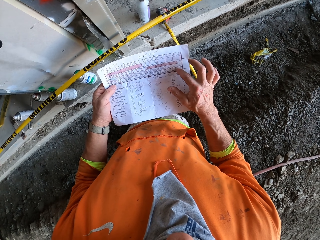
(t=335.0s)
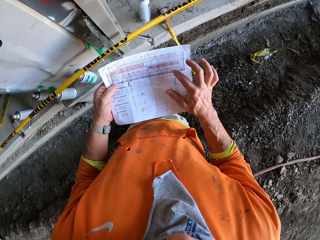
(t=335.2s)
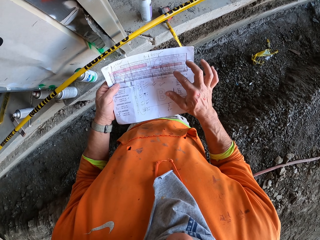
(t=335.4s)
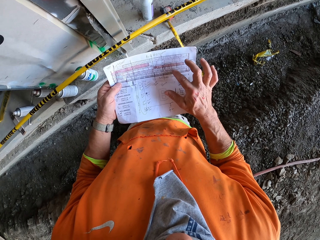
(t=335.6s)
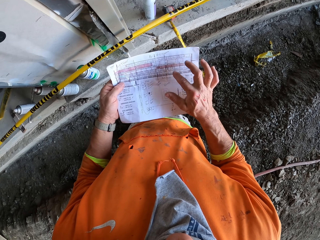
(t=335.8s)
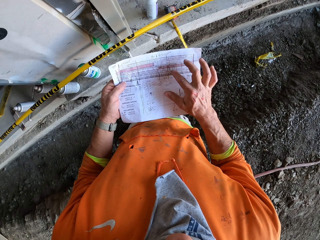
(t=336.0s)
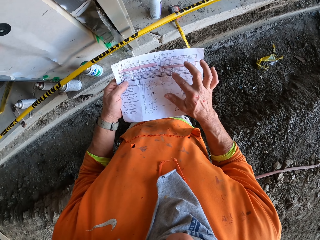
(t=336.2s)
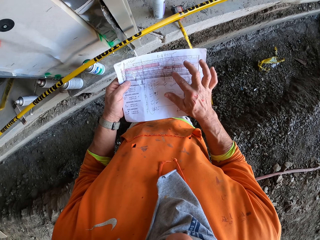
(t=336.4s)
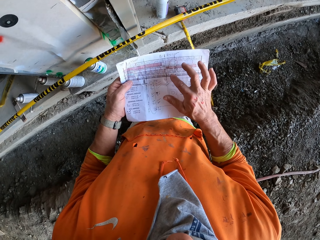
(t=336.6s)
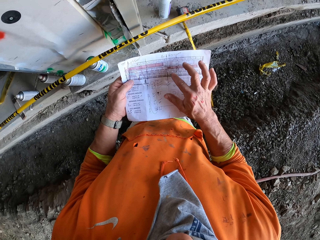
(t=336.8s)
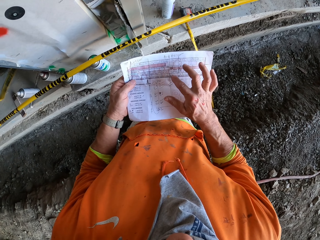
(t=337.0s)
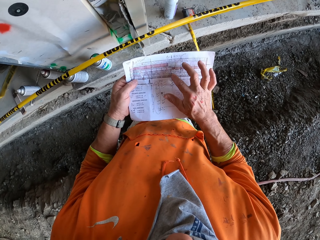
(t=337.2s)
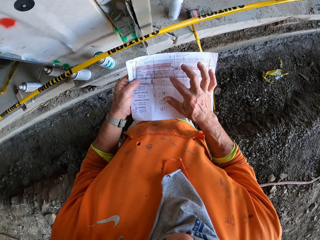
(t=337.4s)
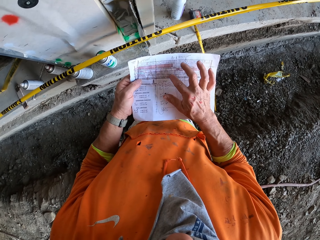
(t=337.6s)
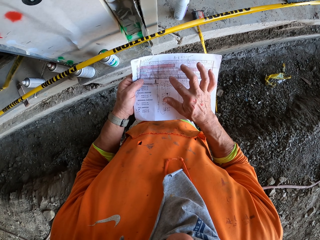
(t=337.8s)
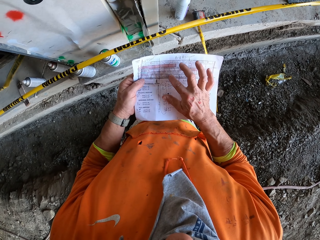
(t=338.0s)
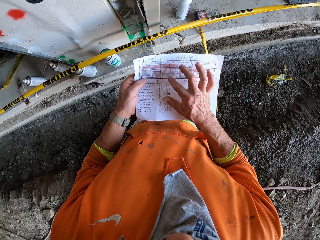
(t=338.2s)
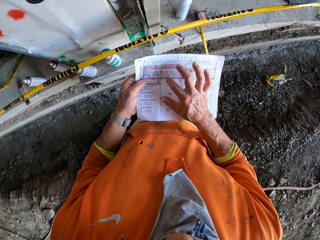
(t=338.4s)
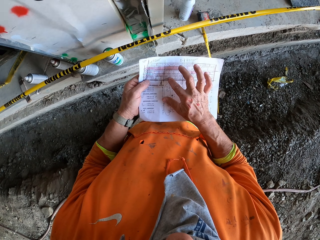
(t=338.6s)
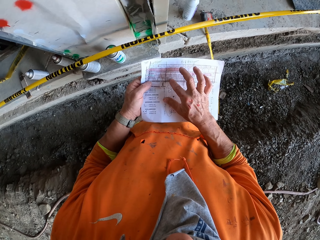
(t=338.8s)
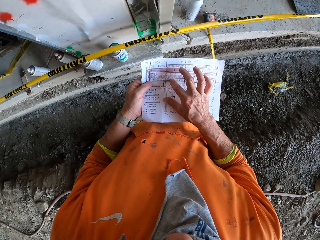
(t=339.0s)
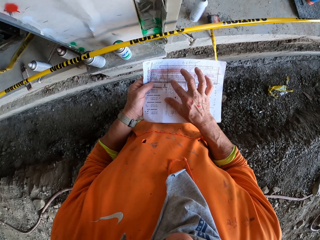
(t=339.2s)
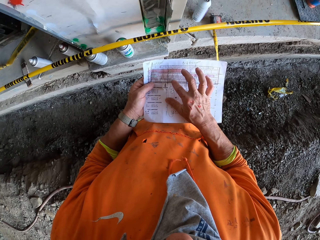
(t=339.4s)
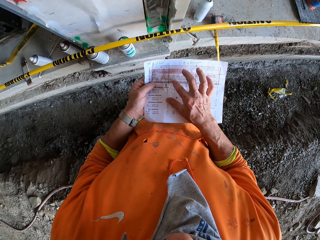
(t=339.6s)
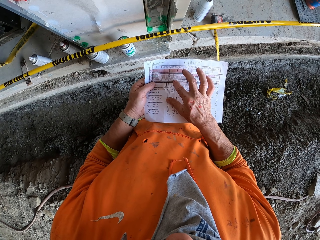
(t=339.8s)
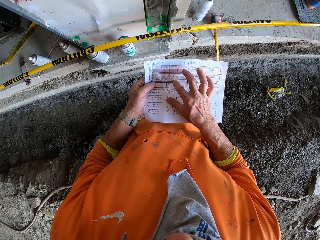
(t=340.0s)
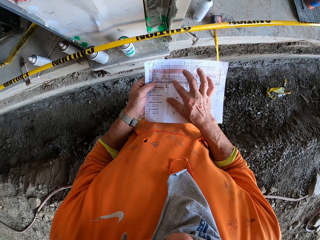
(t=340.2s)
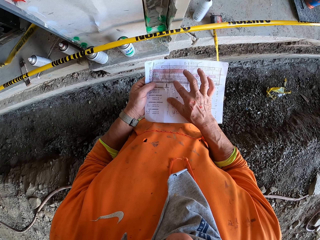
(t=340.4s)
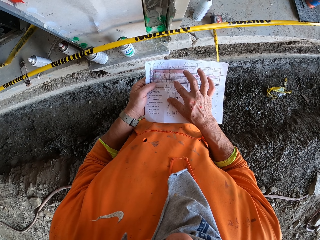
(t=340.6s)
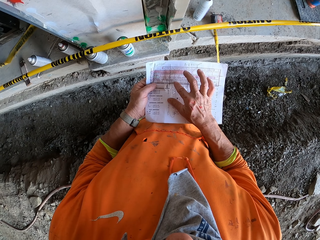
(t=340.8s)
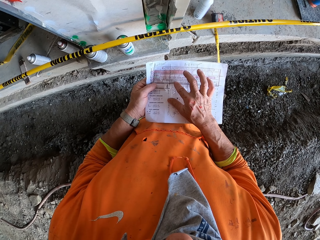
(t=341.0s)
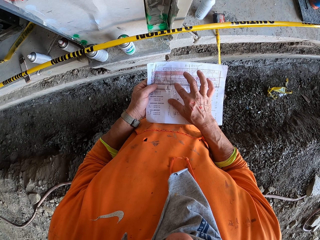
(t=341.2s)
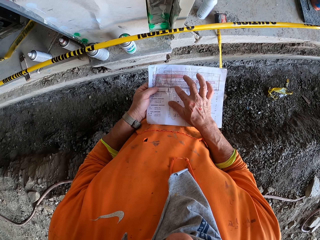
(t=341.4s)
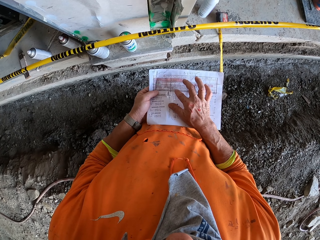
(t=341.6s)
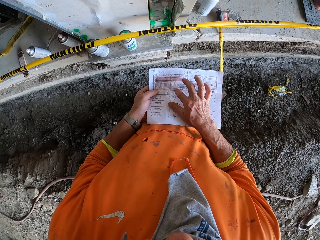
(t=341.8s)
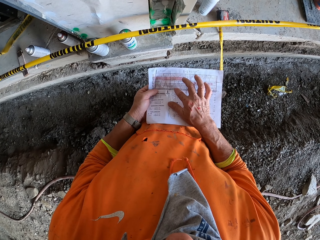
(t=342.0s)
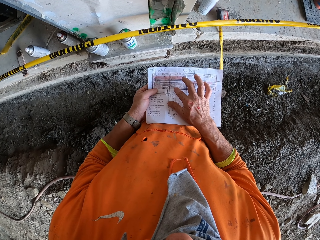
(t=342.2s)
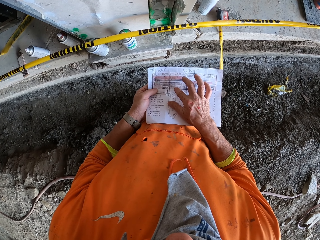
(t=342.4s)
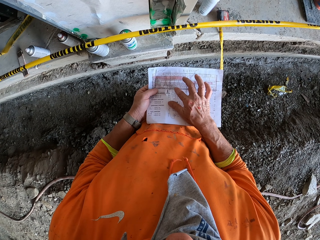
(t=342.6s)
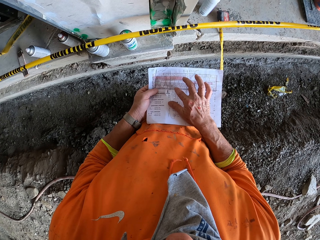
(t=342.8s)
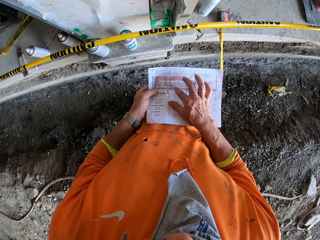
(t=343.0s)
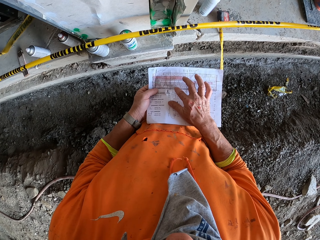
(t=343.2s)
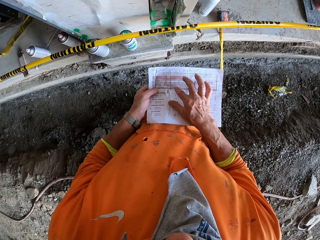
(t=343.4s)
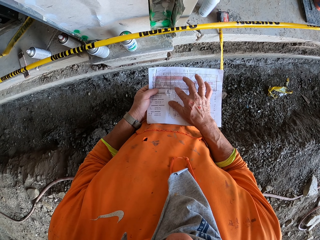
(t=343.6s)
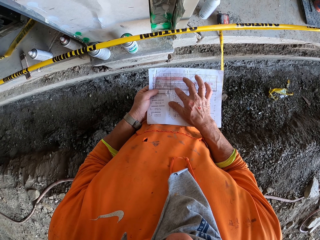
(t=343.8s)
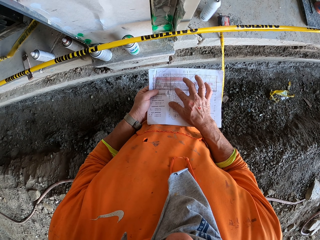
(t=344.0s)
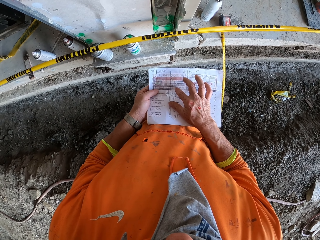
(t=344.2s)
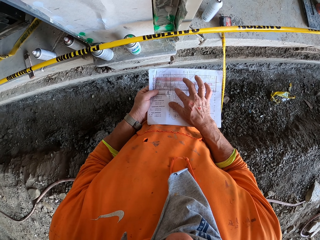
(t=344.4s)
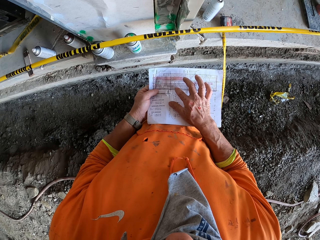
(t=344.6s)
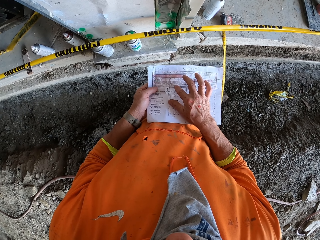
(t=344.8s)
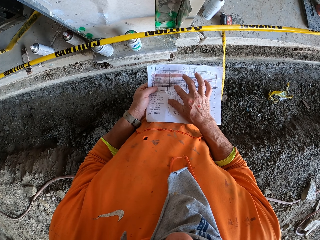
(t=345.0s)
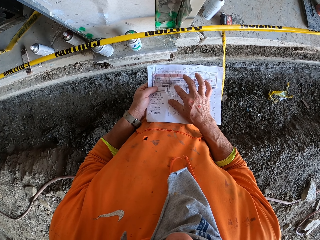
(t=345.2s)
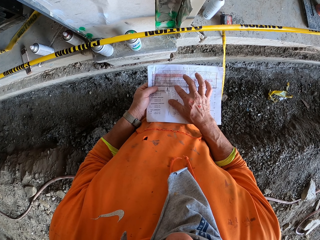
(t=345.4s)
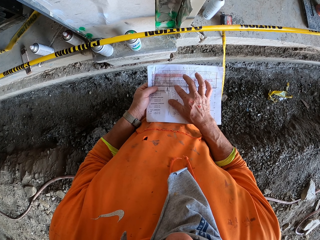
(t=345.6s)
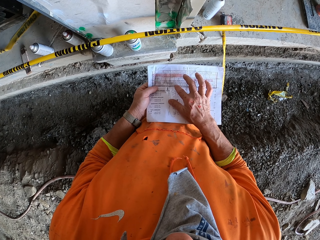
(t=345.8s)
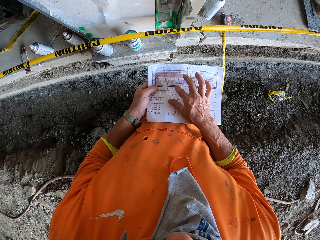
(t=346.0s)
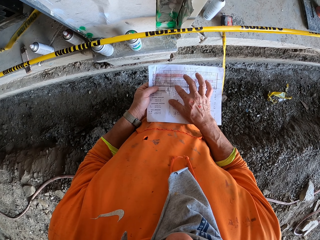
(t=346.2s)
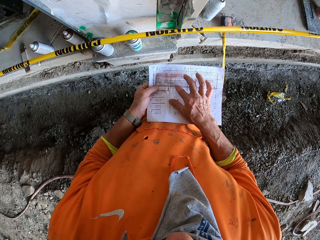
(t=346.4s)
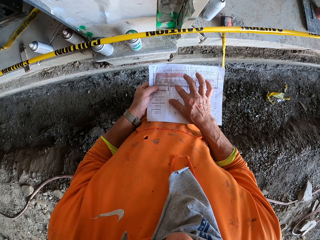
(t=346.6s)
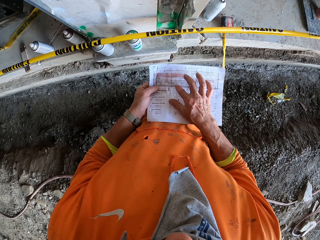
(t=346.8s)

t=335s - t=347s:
The camera wearer touches the paper with the right hand. They stare at the paper.

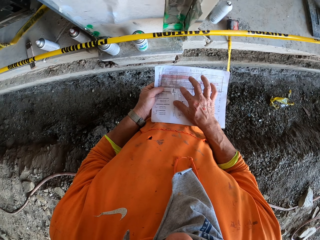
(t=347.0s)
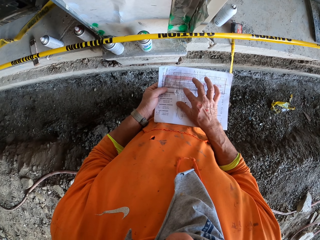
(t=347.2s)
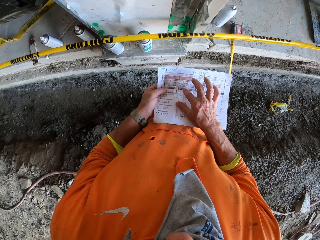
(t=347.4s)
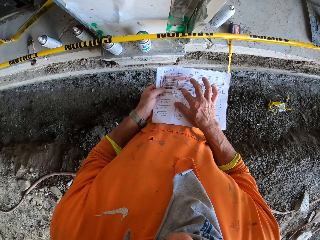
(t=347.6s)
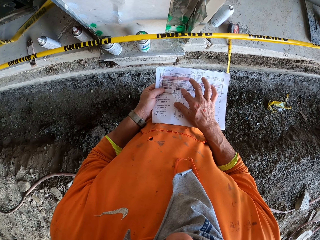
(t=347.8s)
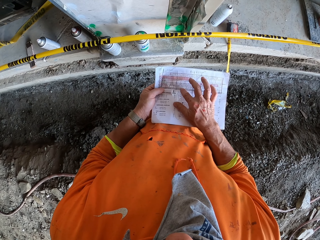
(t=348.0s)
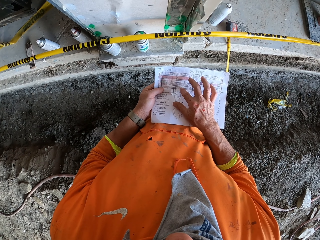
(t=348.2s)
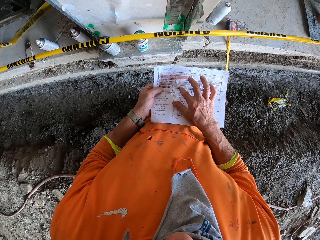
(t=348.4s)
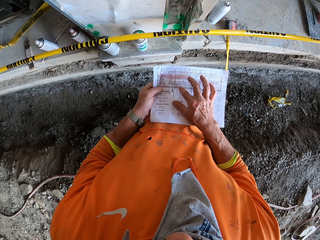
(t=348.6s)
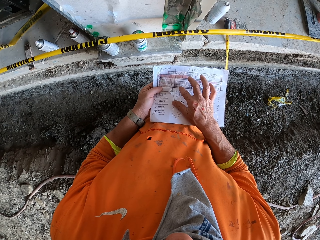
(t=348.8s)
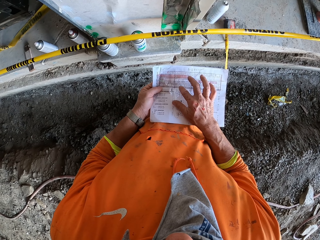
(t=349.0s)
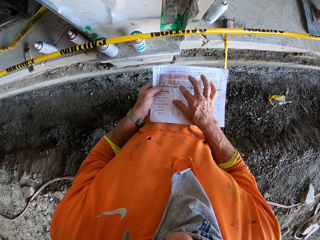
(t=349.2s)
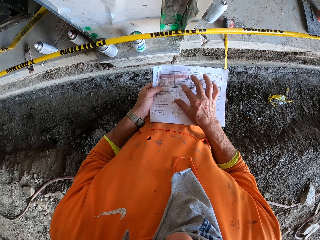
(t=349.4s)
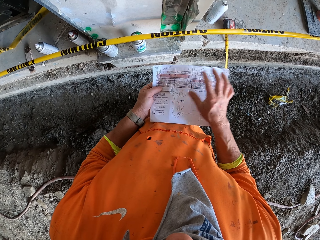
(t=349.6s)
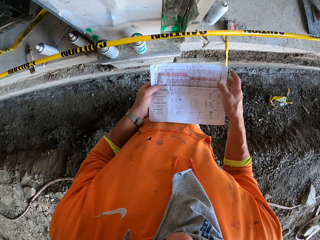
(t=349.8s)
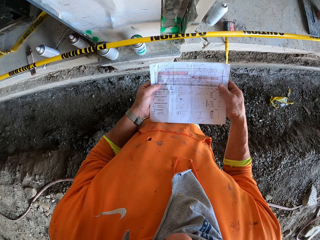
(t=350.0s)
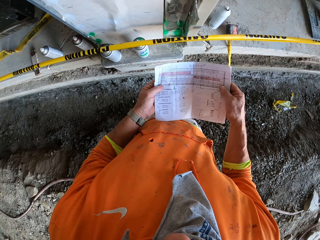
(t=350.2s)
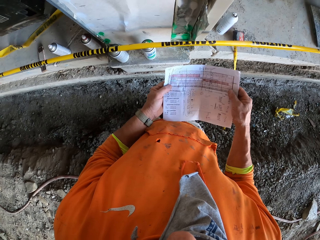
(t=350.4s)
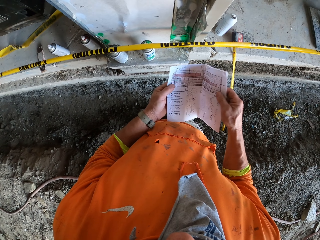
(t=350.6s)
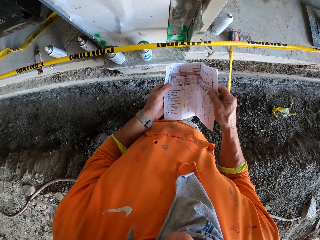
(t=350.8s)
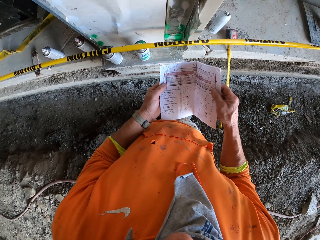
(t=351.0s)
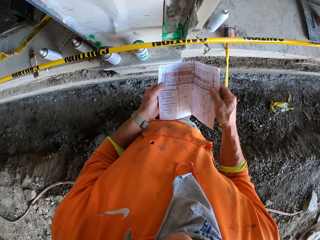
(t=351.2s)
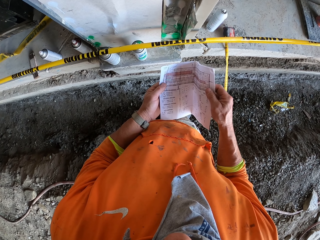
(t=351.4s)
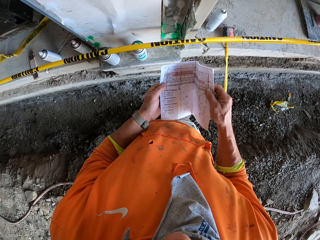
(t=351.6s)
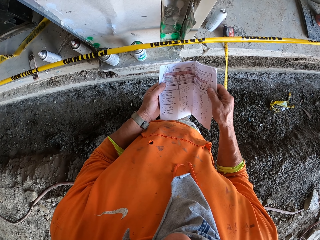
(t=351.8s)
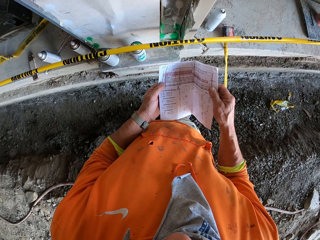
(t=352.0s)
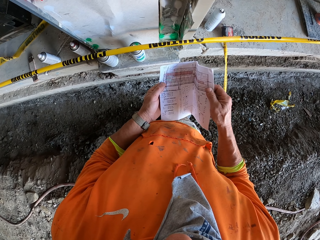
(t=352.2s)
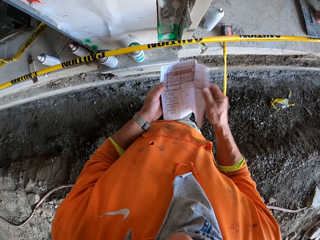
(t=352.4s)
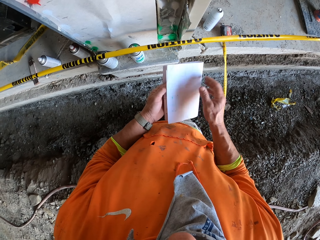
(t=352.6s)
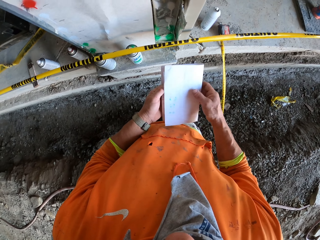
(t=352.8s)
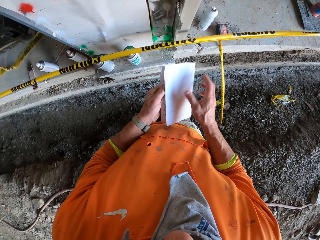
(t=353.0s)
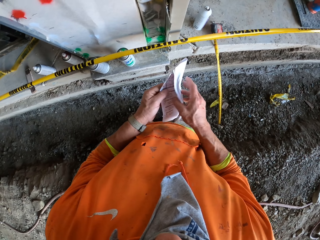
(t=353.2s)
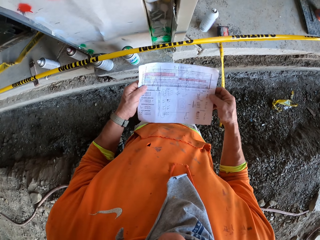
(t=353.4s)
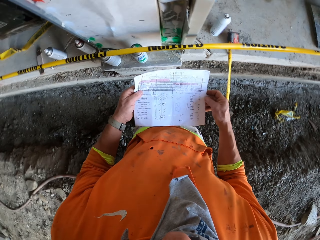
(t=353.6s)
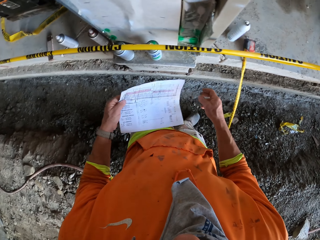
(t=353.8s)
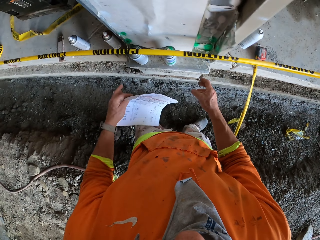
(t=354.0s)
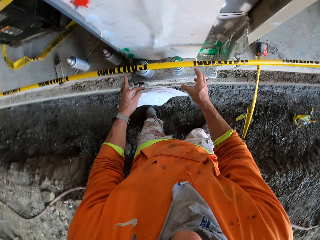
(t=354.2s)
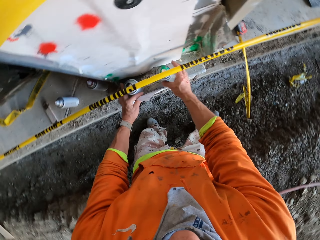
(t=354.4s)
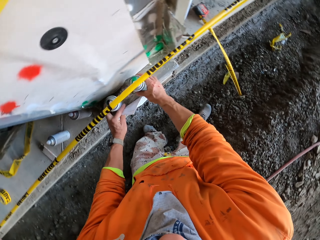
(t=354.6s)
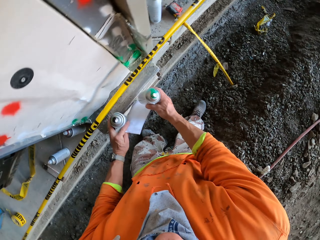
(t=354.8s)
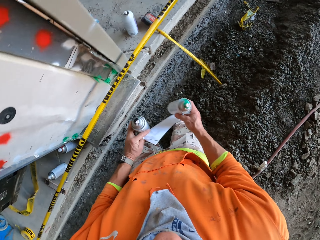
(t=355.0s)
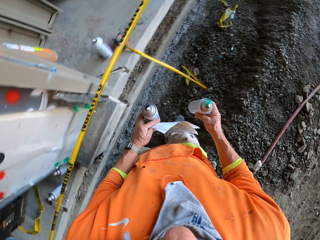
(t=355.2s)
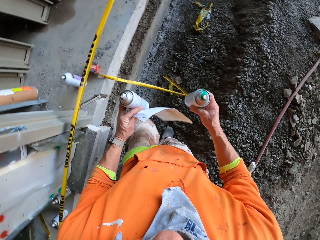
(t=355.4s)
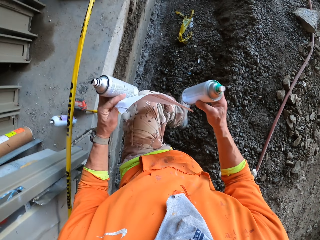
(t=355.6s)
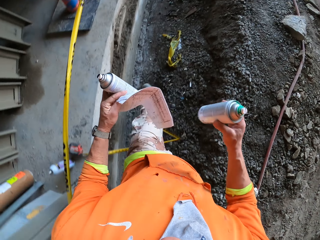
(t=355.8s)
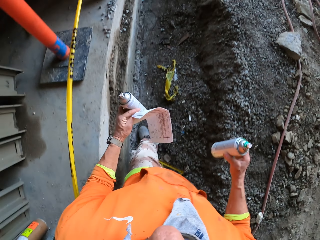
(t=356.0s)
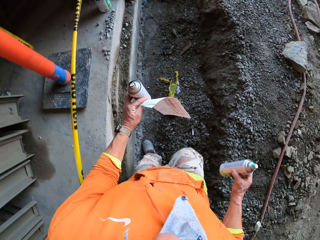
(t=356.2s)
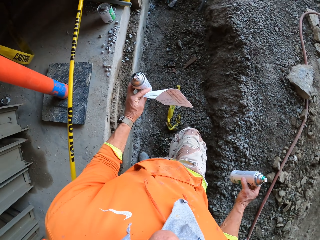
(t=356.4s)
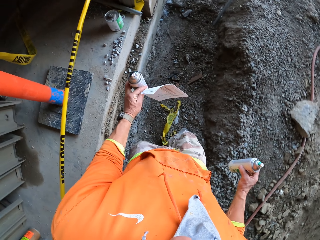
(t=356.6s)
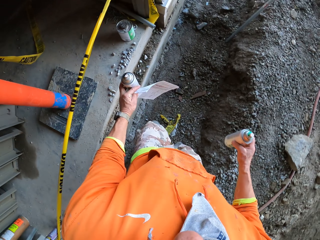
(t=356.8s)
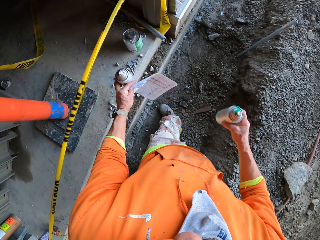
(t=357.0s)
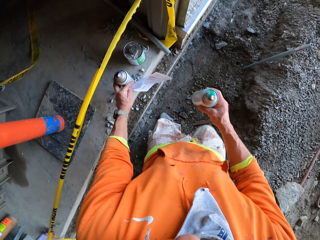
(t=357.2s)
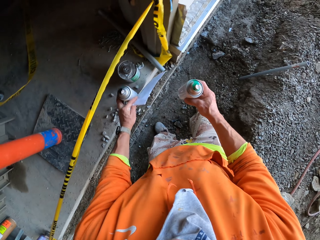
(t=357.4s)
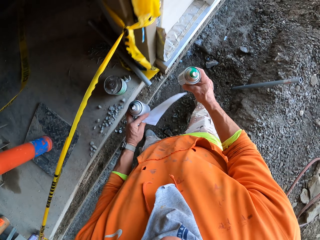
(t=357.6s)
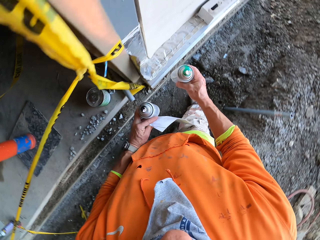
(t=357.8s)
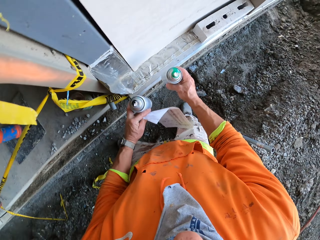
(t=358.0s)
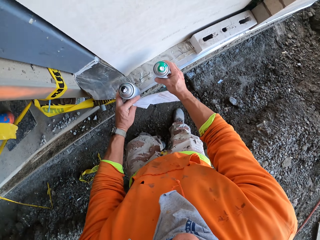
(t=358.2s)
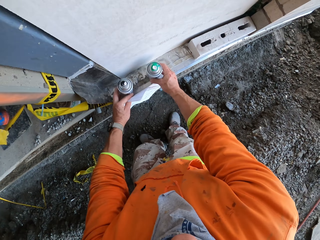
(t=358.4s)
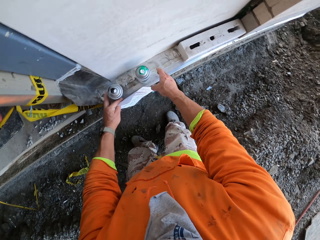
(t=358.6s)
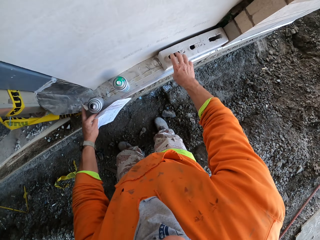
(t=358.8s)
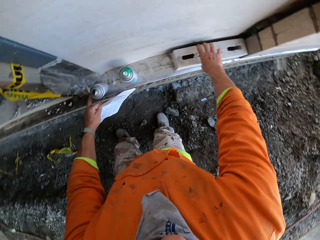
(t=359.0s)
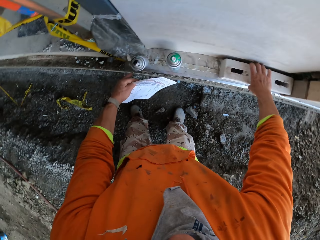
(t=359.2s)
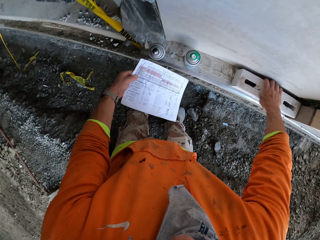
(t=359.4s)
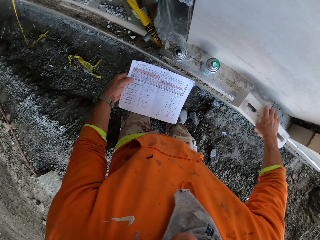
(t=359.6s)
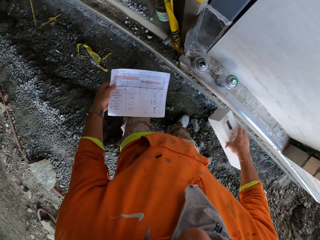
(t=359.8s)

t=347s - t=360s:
The camera wearer swings the right hand. They hold the paper with the right hand. They swing the right hand. They fold the paper, close the paper, and open the paper. They pick the spray paint can or bottle with the left hand and pick the spray paint can with the right hand. They walk to the wall. They swing the right hand. They swing the left hand. They put the spray paint bottles on the wall. They swing the right hand. They remove the brick from the wall with the right hand.
